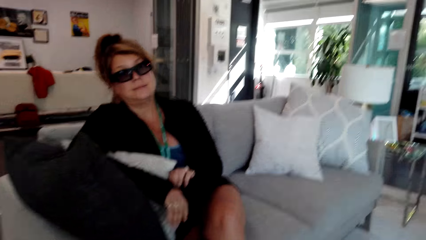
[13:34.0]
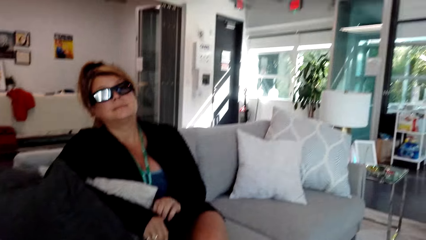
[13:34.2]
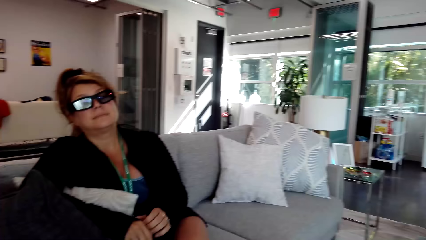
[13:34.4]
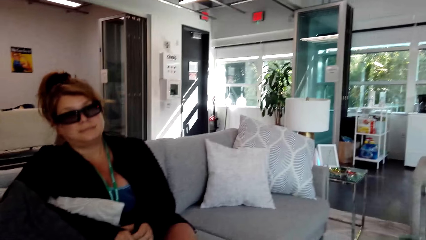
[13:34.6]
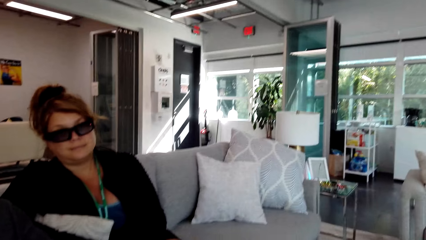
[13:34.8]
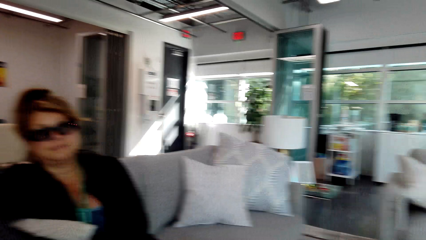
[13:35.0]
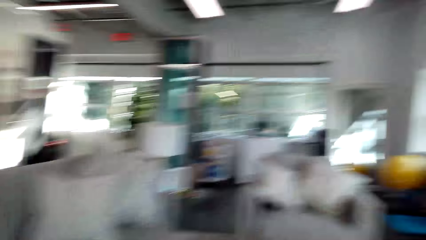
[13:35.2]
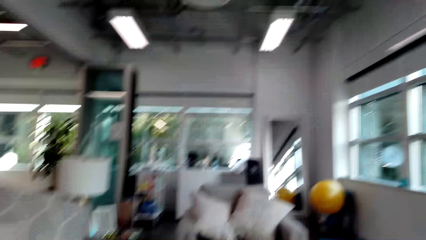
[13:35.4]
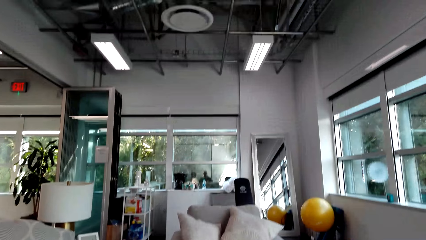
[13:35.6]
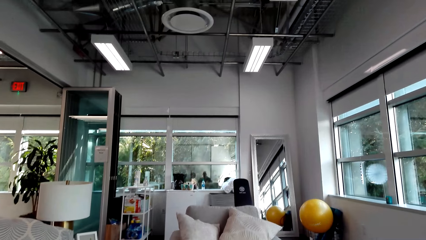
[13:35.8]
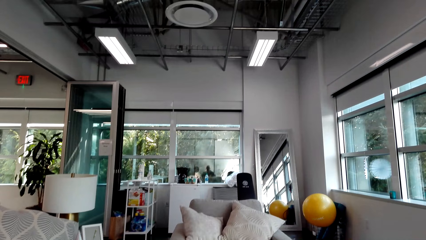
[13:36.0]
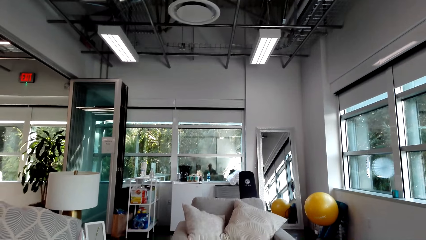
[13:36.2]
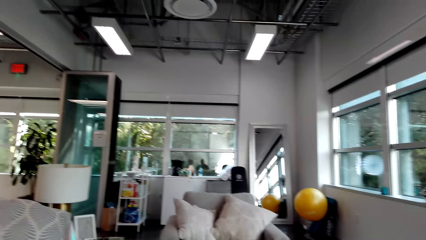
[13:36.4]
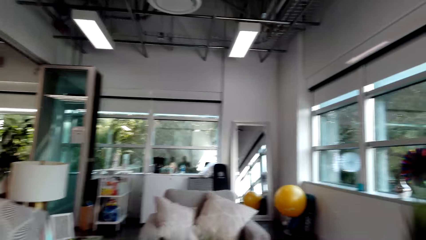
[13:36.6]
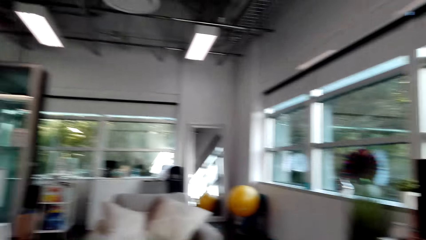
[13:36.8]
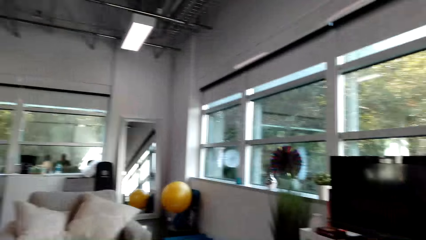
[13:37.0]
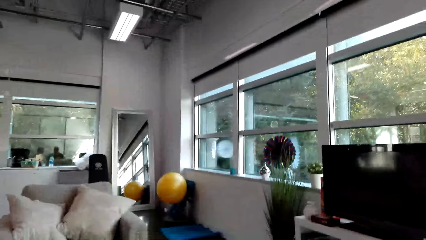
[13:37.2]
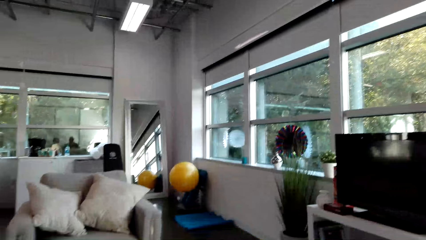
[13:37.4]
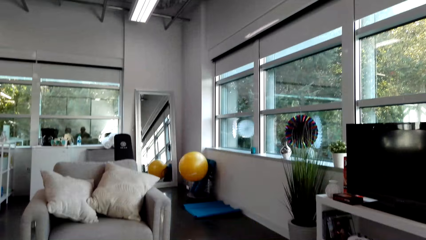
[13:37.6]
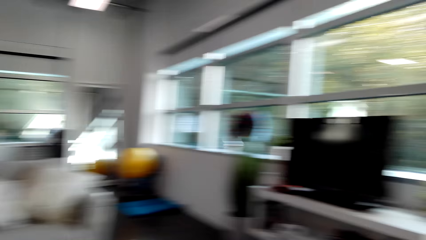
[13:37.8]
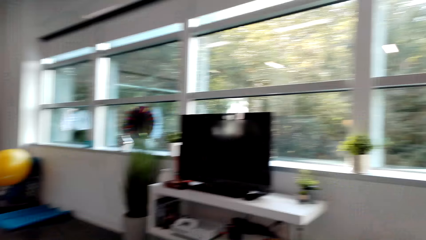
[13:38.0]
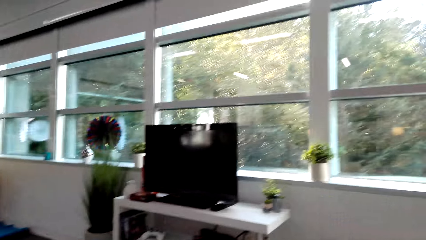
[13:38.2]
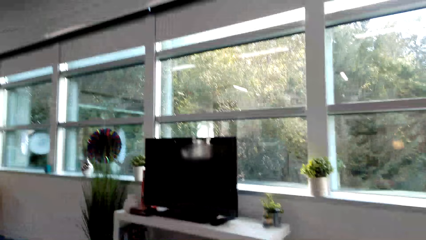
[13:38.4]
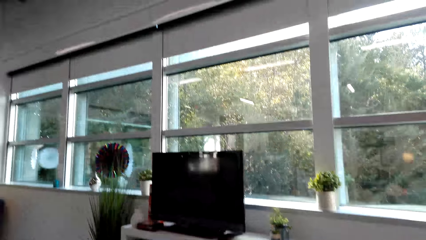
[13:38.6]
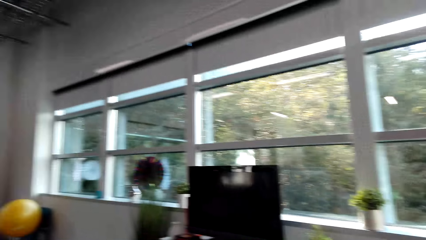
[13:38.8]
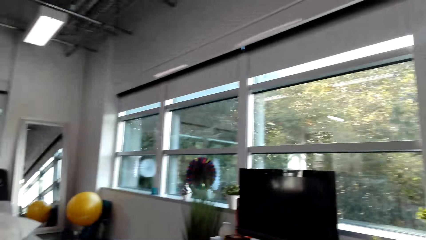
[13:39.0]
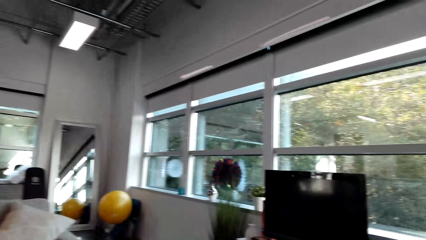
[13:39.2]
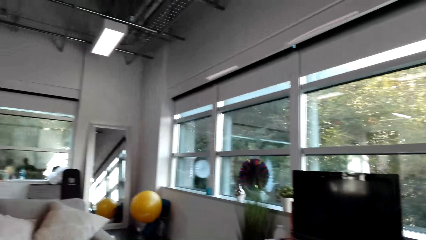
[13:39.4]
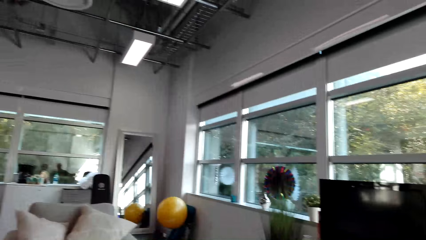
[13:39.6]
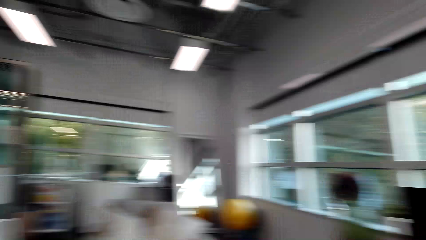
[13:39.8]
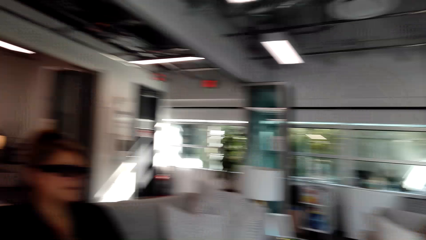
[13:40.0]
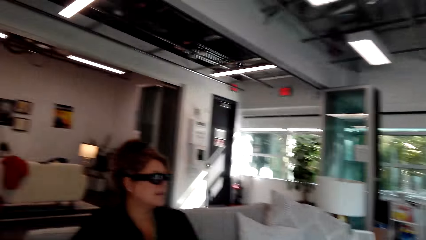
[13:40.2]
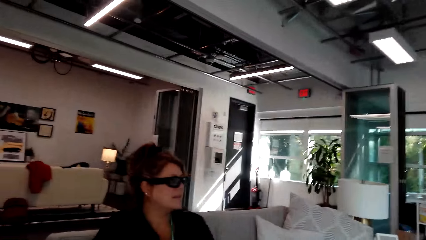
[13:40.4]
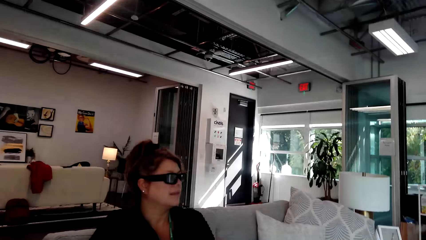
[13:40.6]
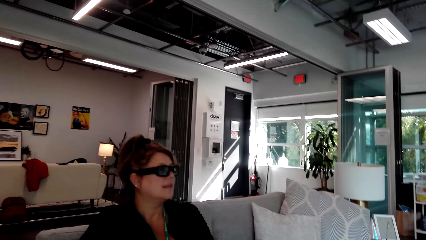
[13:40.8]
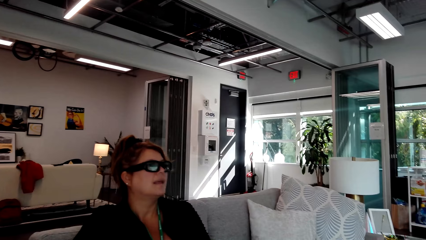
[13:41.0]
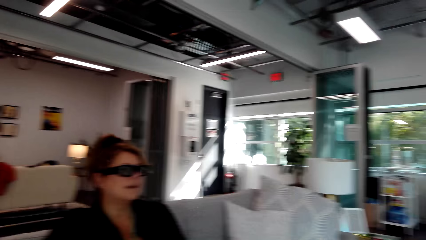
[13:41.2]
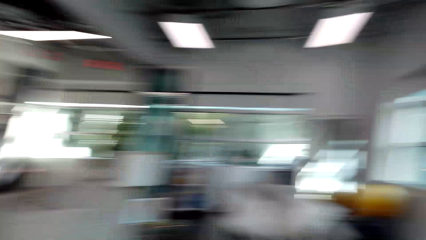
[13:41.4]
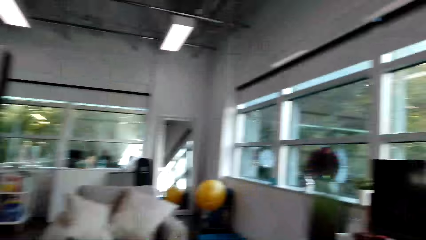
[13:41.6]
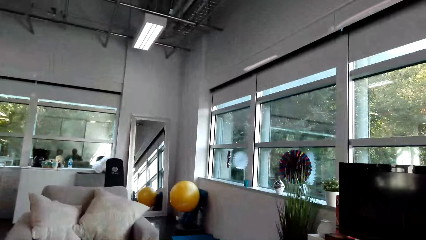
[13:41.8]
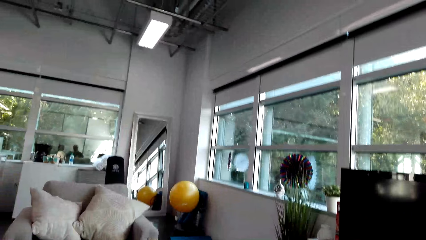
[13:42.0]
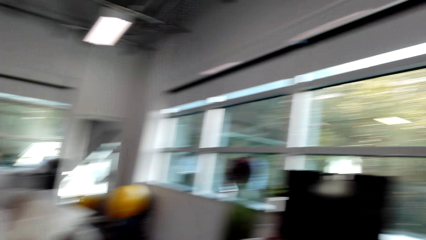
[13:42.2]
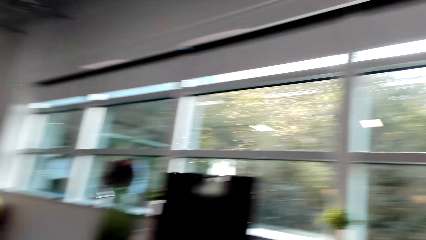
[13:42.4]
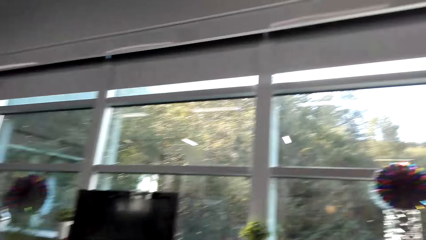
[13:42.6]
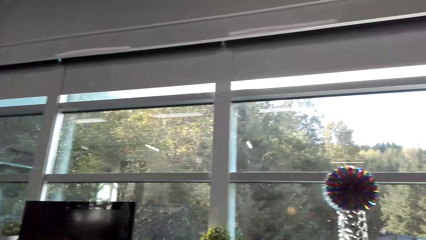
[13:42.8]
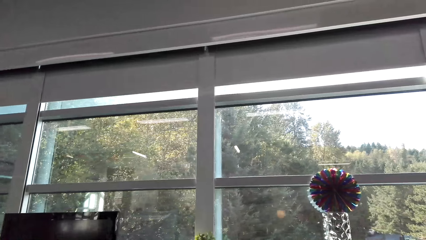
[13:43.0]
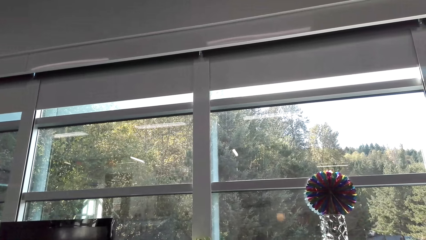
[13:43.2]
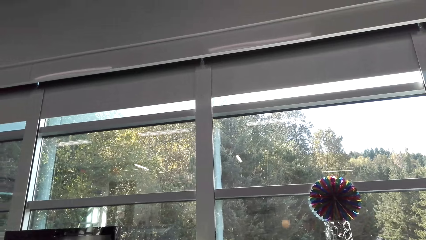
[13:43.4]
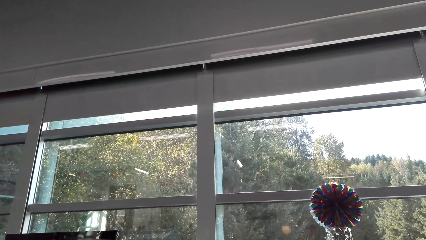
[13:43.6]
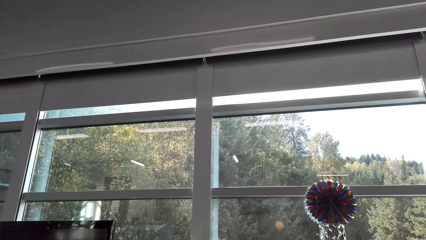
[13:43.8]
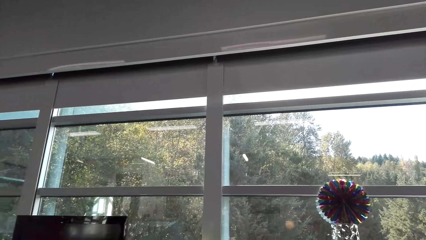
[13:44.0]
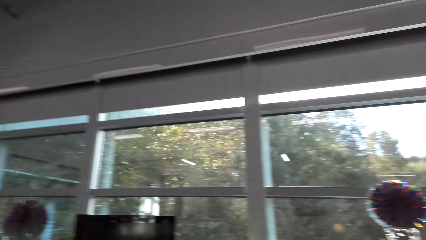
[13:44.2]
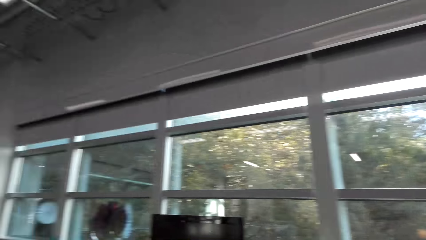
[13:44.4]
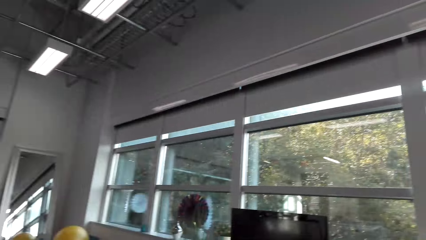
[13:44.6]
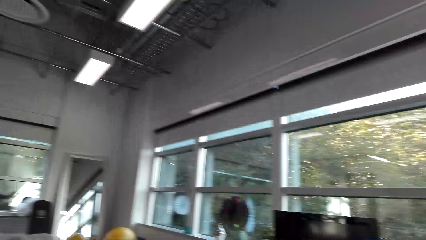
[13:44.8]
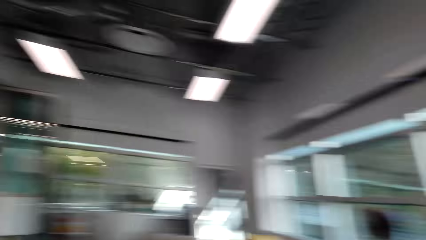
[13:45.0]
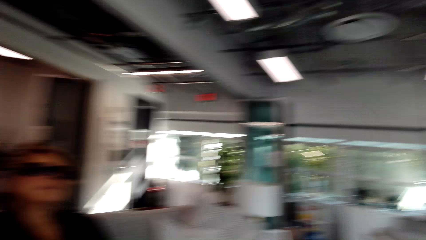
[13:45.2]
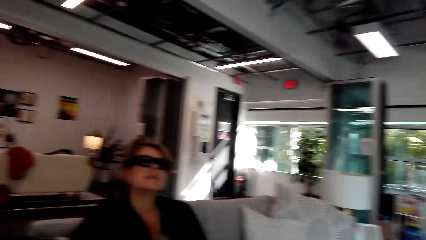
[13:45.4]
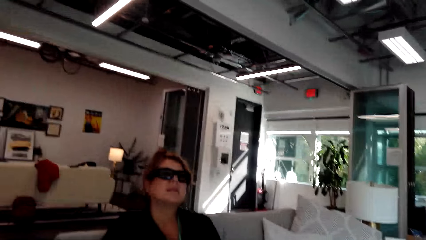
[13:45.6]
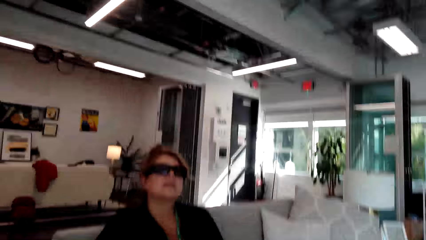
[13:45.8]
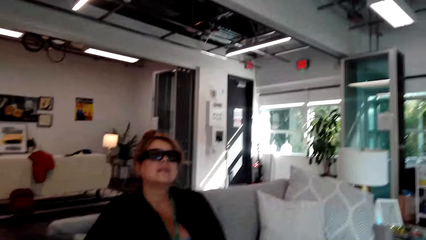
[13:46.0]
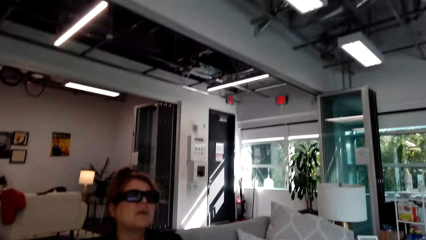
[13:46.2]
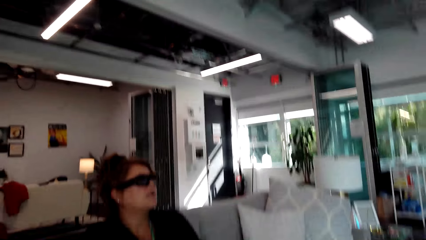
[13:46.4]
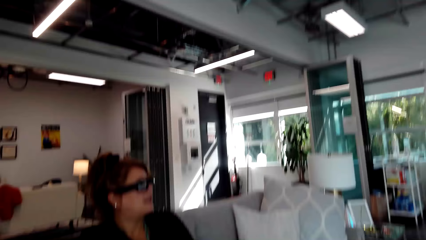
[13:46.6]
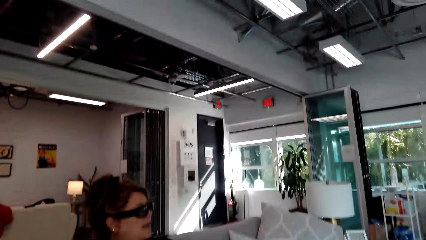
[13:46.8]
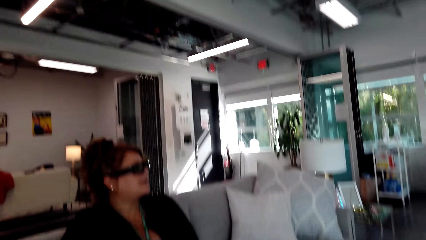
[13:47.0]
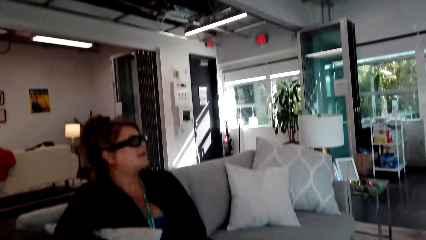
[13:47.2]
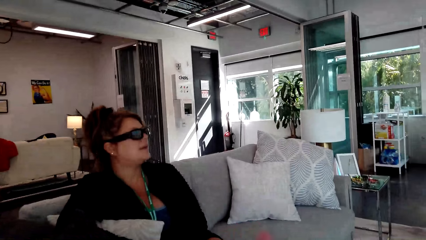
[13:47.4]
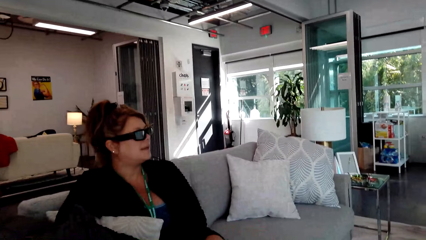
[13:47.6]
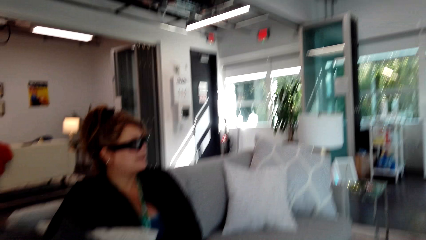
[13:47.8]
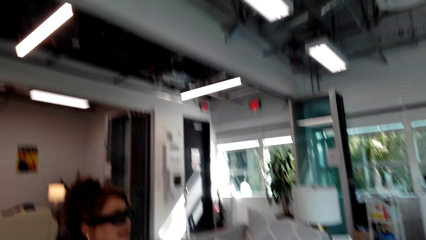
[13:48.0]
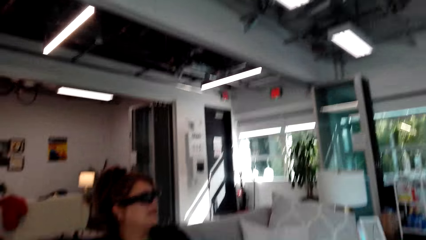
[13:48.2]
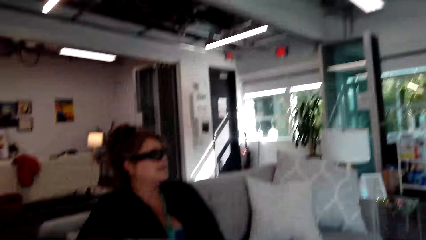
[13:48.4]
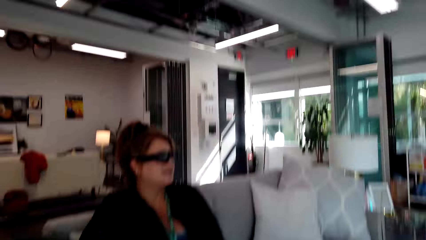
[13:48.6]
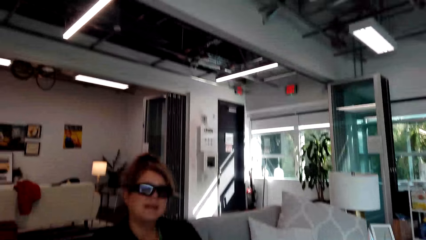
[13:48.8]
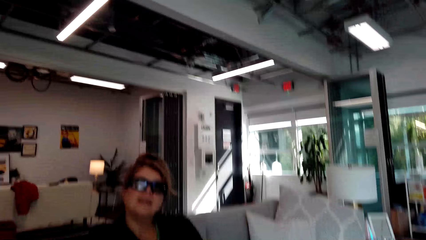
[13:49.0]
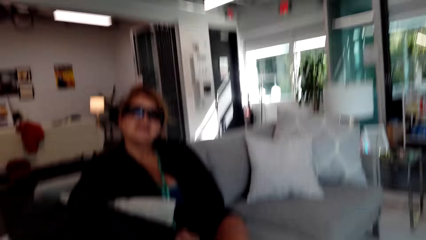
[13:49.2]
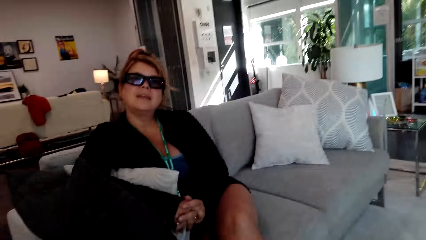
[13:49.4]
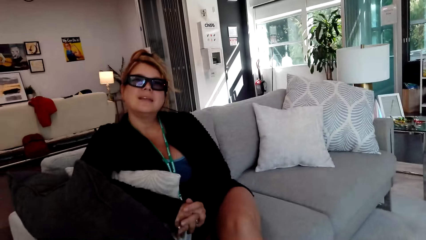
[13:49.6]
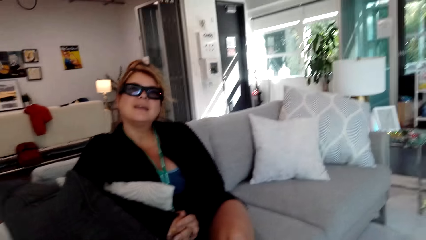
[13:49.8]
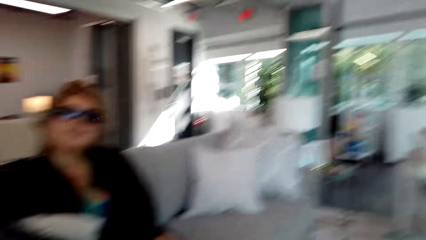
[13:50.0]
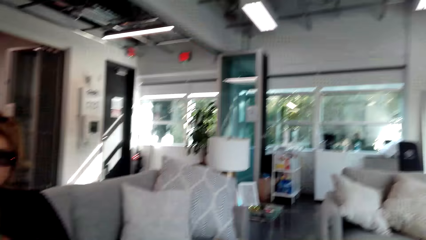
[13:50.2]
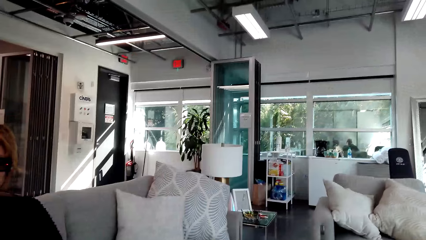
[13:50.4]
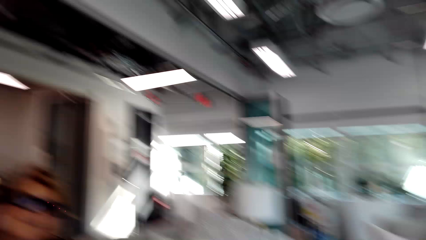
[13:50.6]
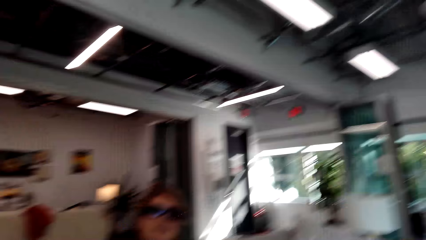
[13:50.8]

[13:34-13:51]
The camera wearer moves the camera around the room. They converse with the woman. They move the camera around the room.
